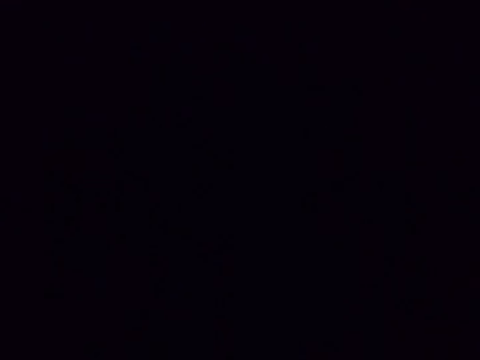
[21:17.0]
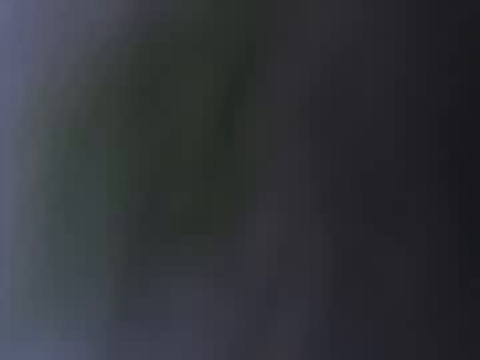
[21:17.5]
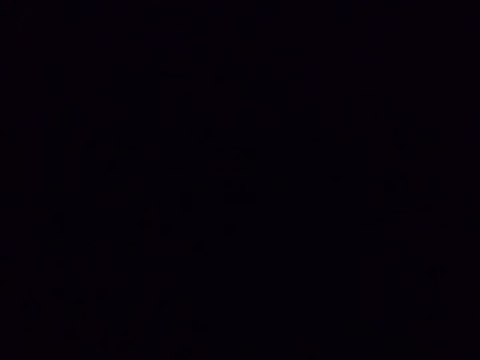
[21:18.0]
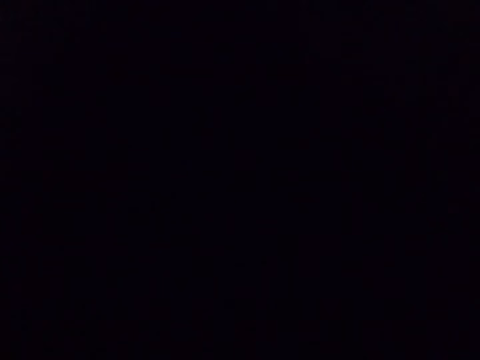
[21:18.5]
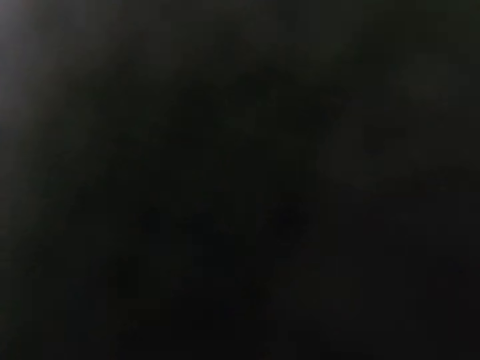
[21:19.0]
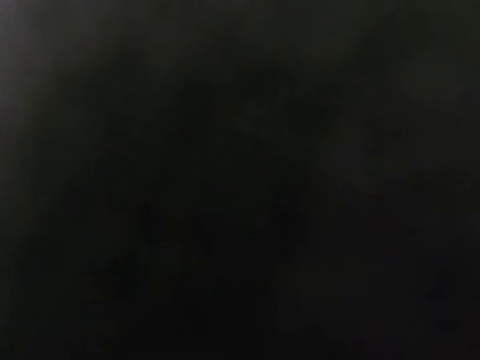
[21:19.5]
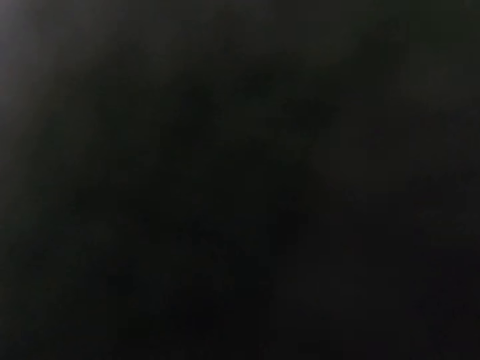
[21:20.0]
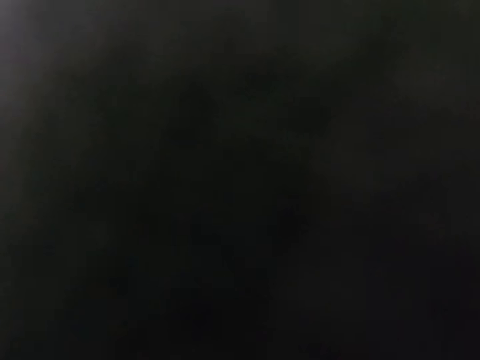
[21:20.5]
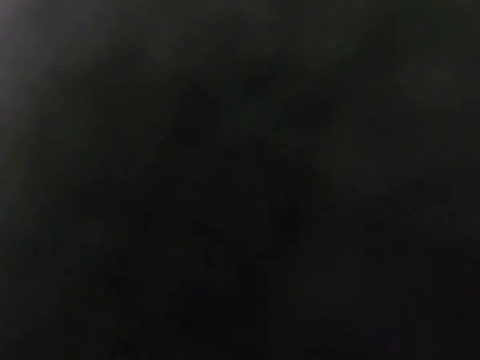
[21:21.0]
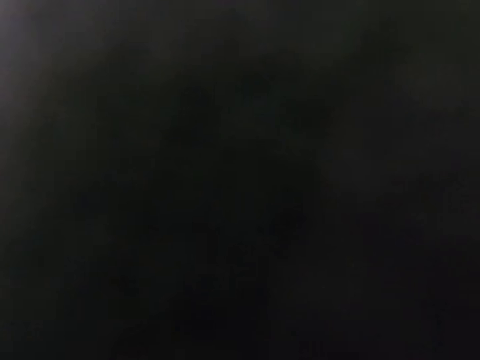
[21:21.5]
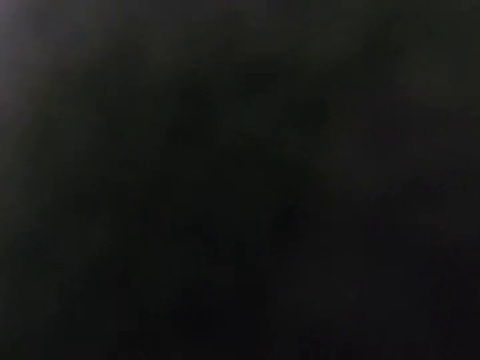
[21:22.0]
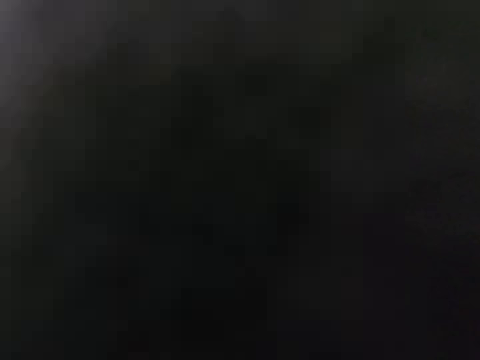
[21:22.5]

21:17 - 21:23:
The camera wearer listens to the music.

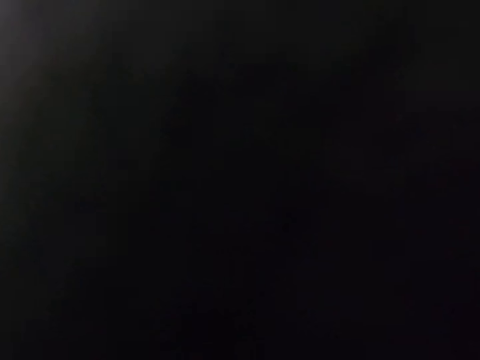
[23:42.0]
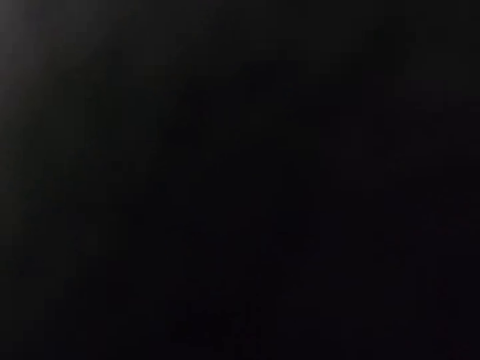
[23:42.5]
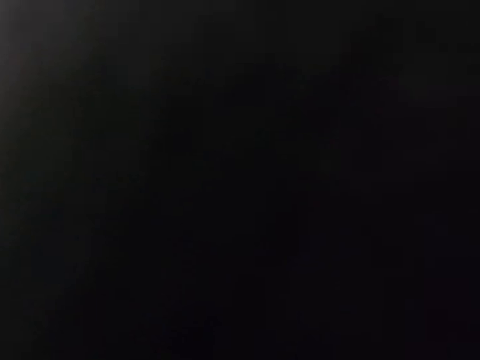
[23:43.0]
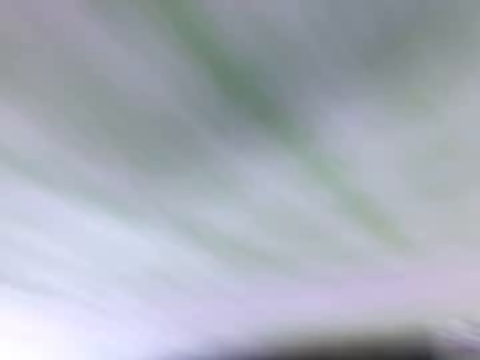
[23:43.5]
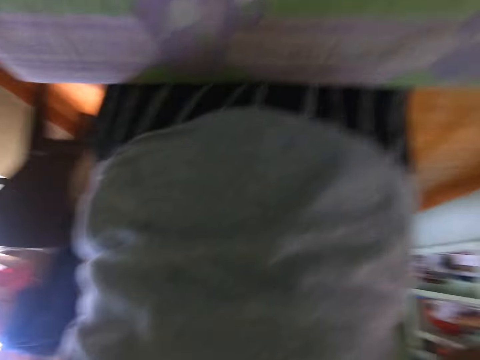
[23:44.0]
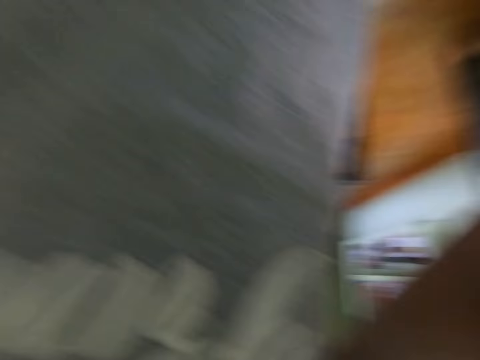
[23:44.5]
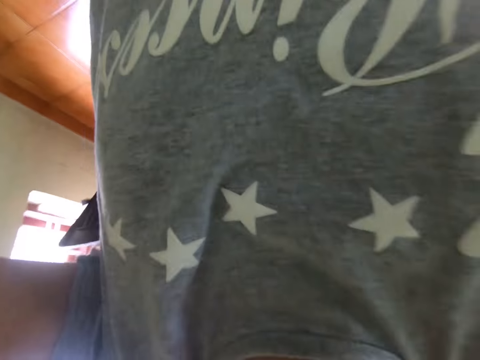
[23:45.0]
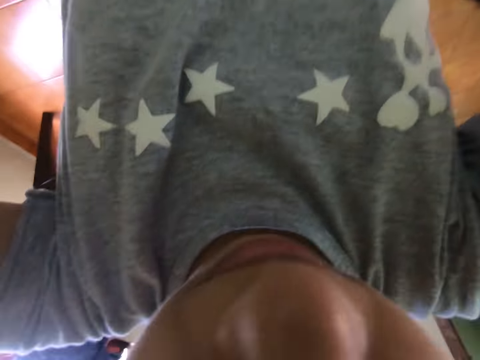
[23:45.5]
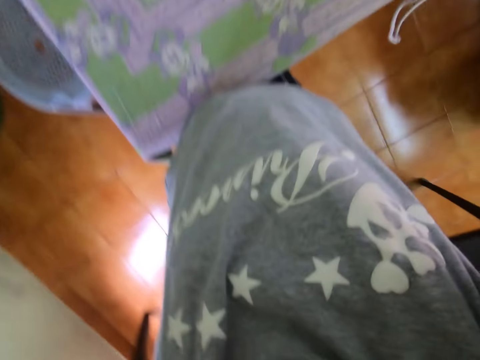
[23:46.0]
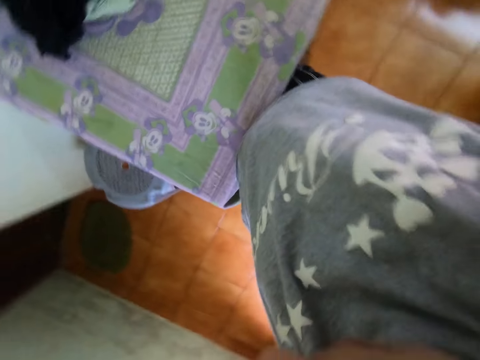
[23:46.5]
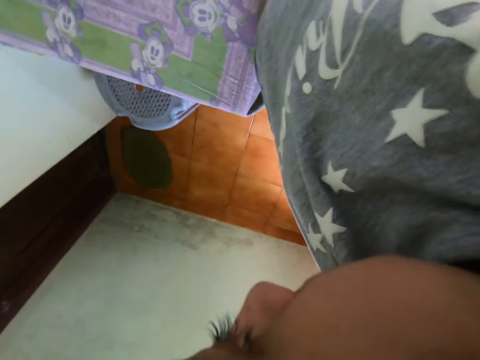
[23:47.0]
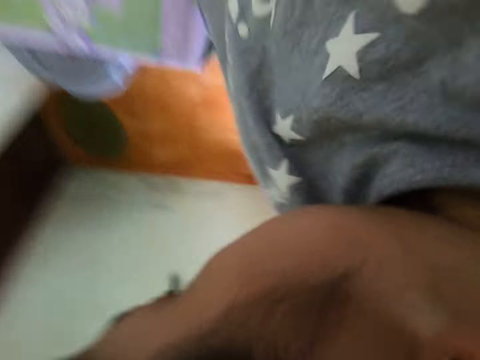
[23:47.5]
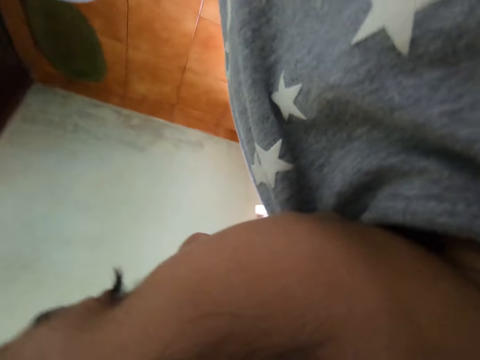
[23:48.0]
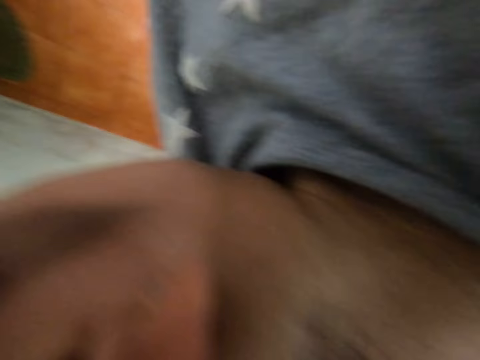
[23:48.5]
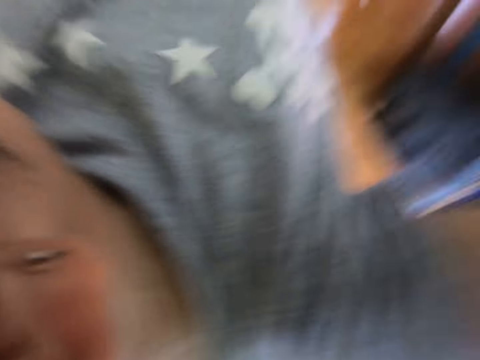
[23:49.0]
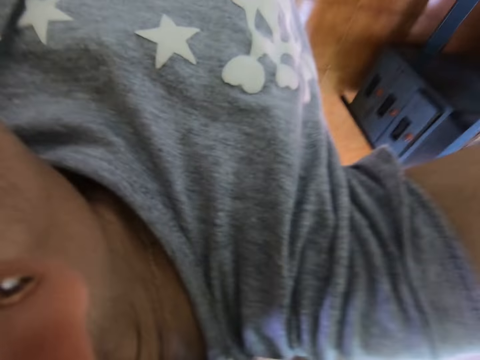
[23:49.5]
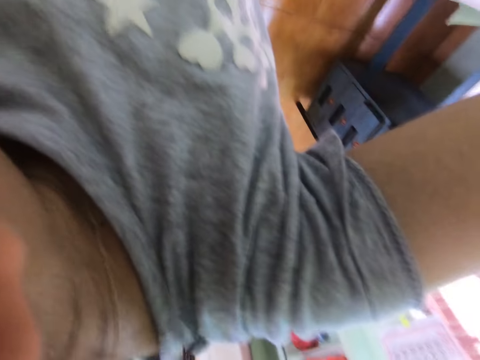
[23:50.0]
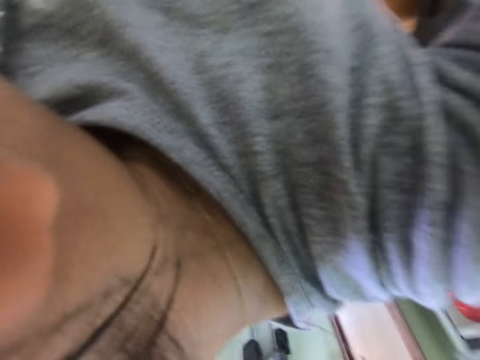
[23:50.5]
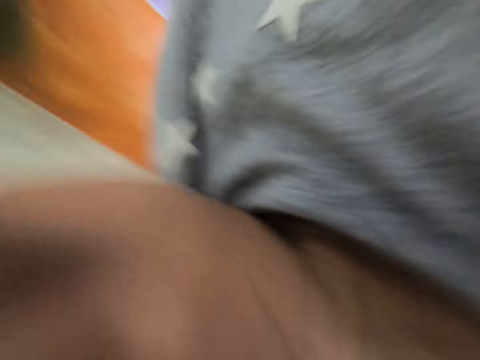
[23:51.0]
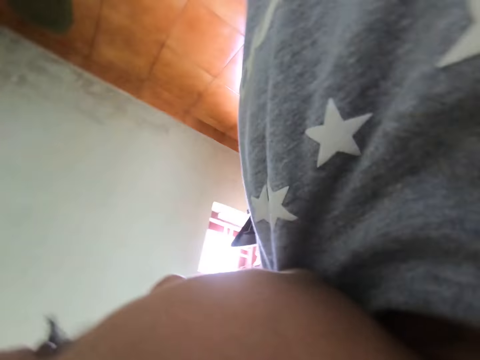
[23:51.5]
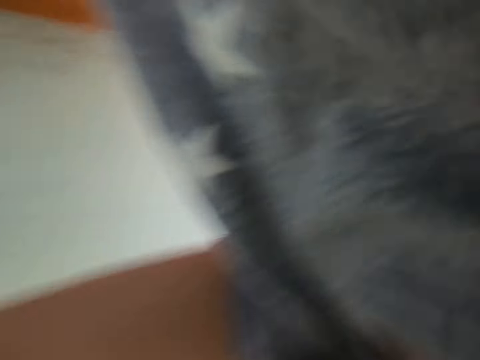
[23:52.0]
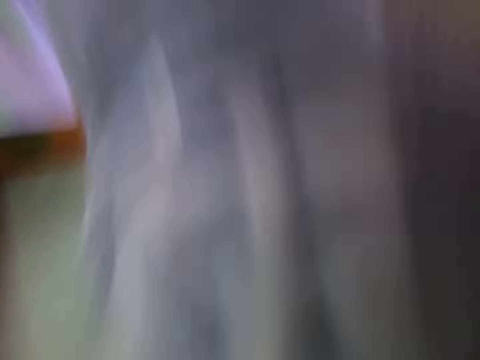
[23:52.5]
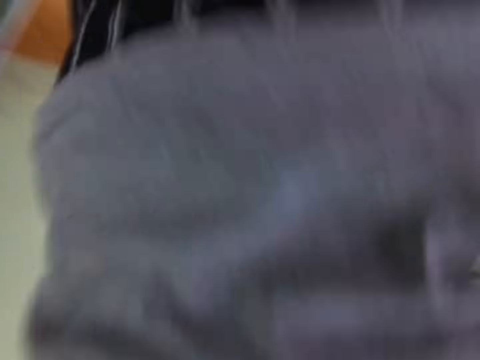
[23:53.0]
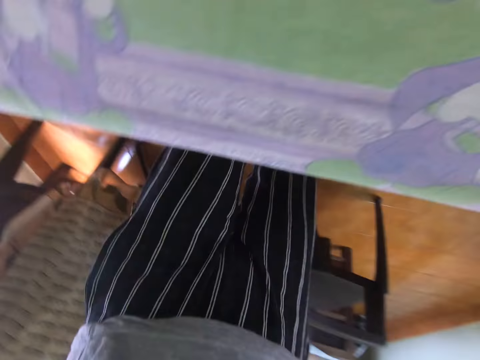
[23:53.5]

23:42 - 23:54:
The camera wearer stands in a room. They fix a camera. They walk in the room. They look around in the room.

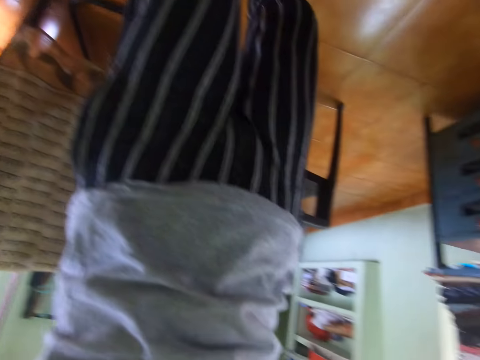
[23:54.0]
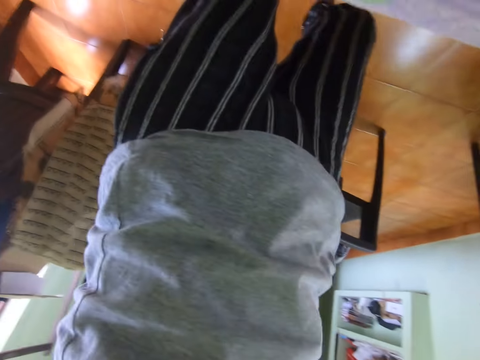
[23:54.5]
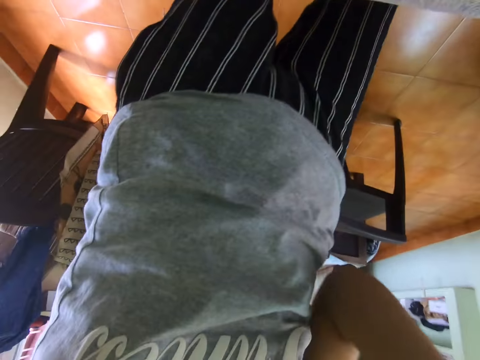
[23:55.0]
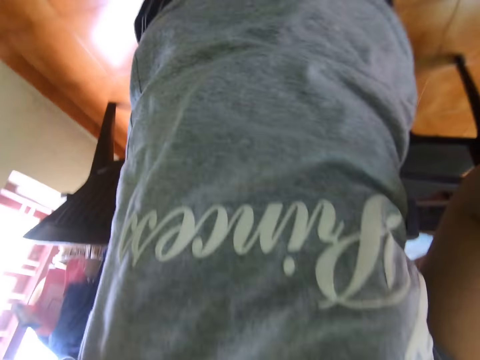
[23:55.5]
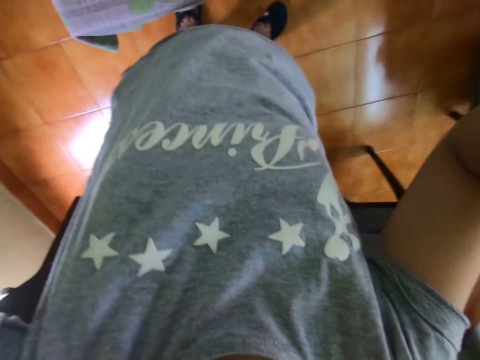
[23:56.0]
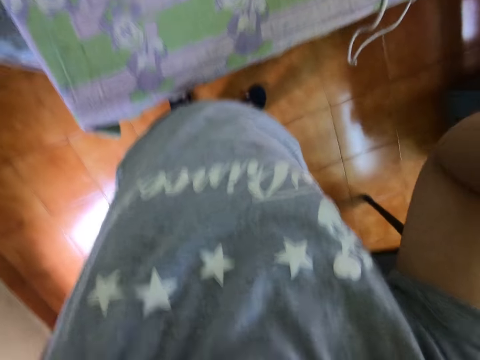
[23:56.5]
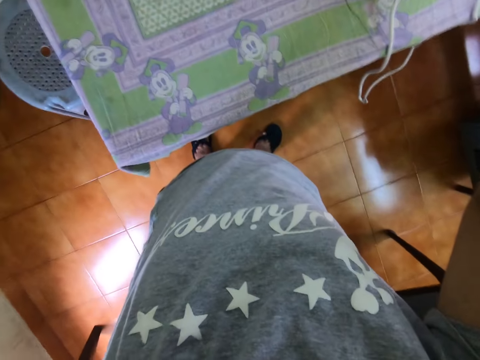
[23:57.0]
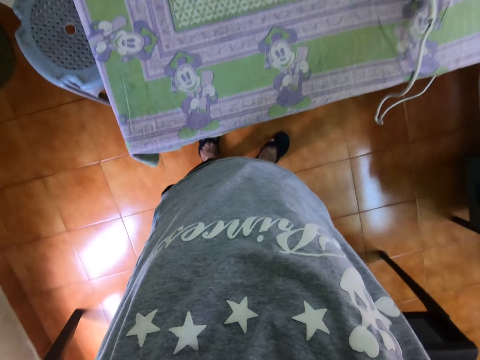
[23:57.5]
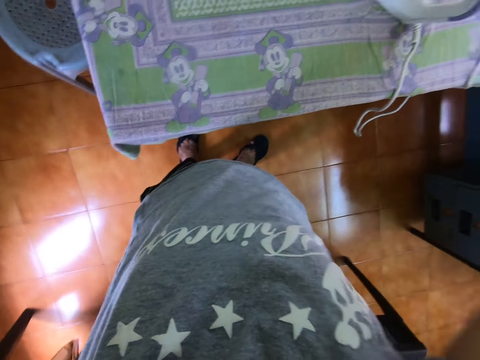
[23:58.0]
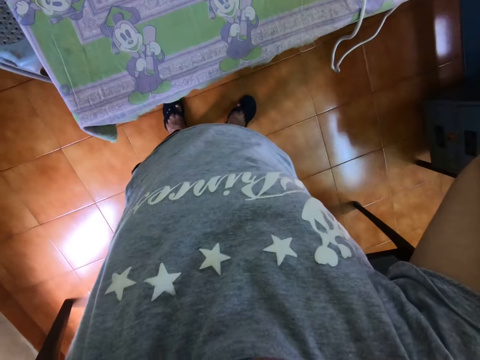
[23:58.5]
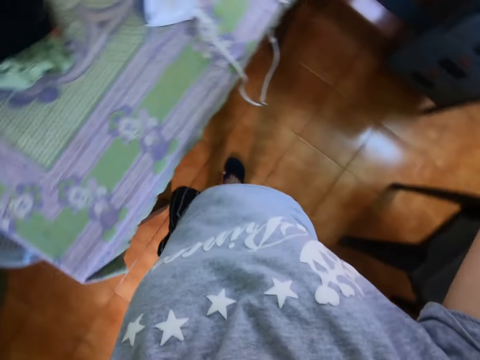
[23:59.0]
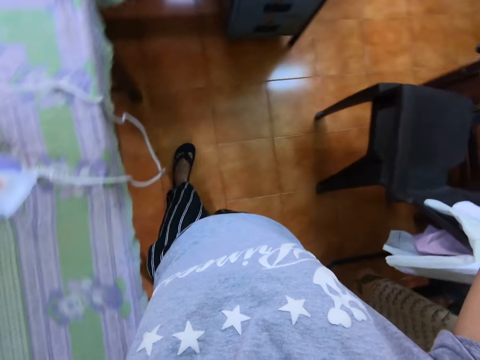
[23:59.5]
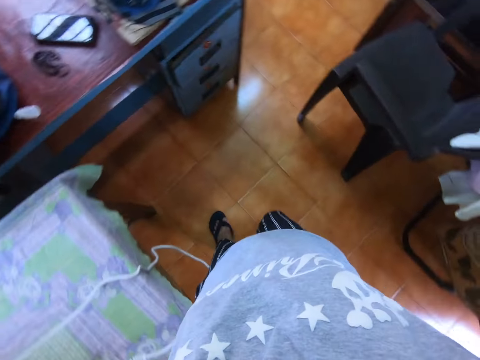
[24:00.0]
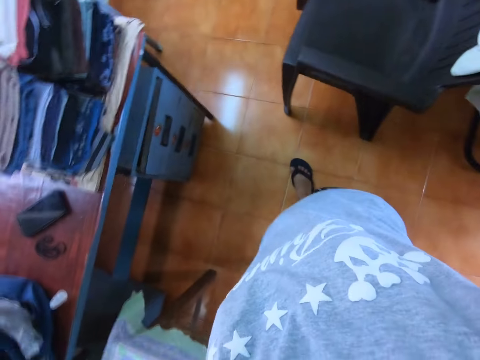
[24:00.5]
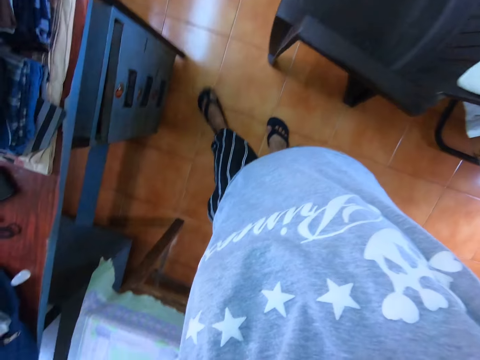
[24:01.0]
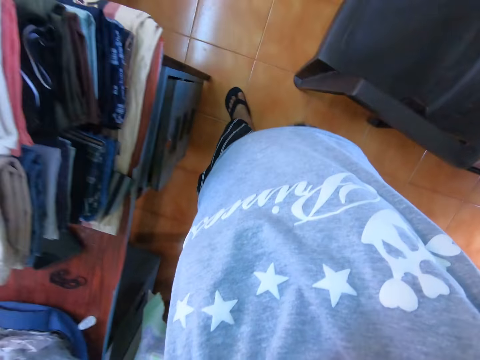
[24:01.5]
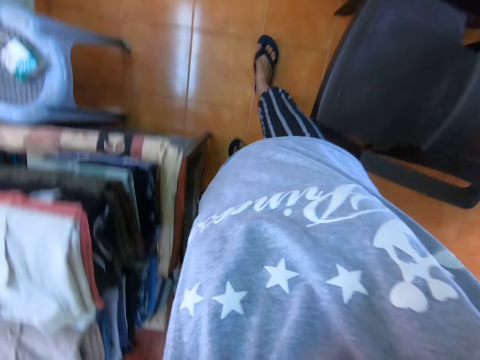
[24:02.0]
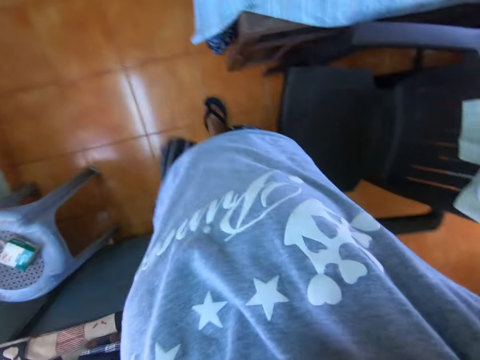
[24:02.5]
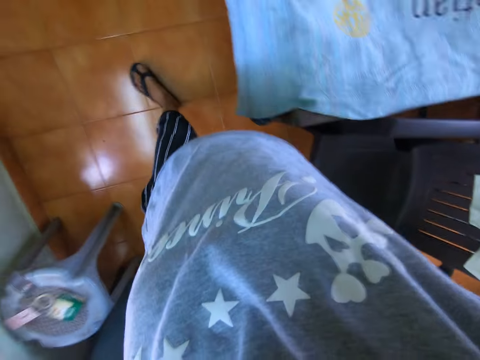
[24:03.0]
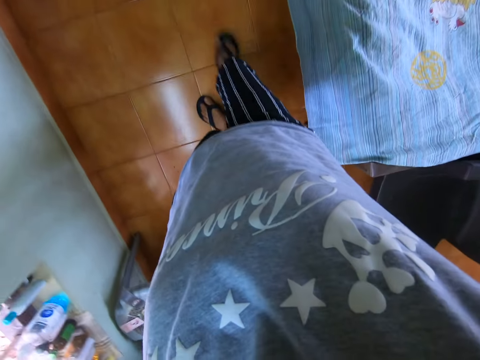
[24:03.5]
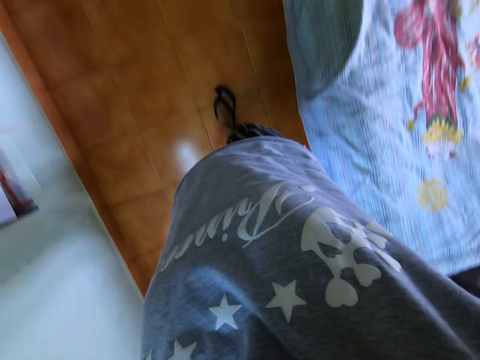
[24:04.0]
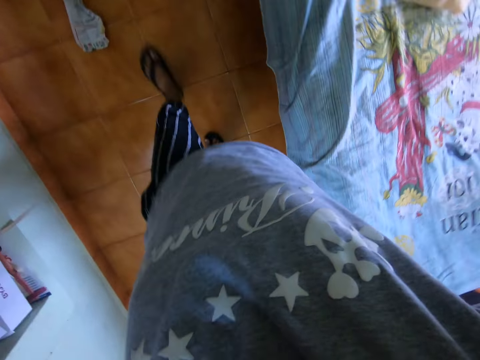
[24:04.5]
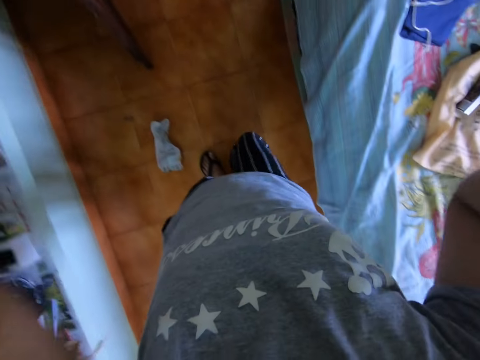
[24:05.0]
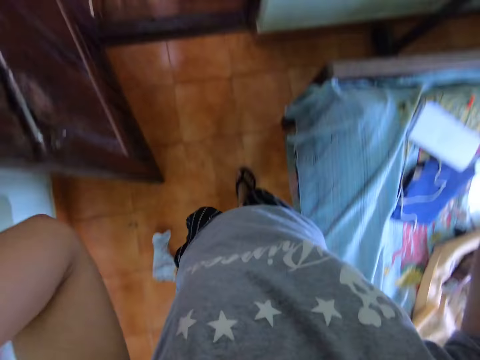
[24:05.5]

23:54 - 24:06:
The camera wearer lifts up hands. They walk around the room.
